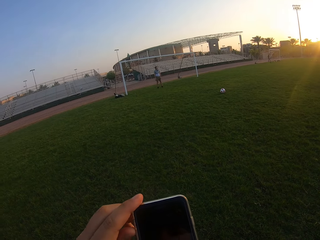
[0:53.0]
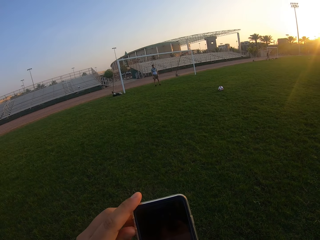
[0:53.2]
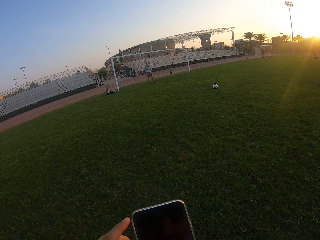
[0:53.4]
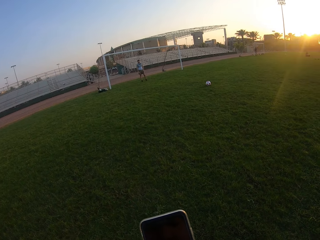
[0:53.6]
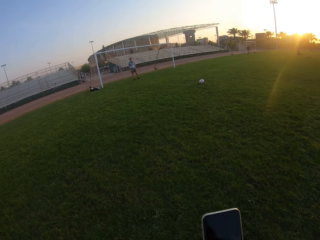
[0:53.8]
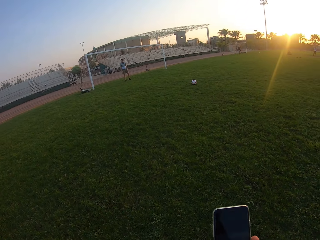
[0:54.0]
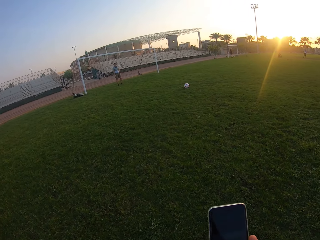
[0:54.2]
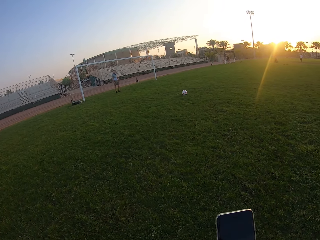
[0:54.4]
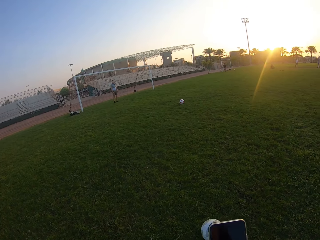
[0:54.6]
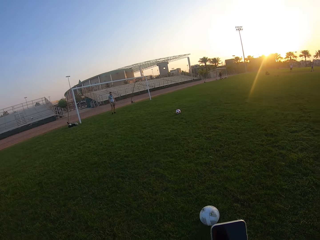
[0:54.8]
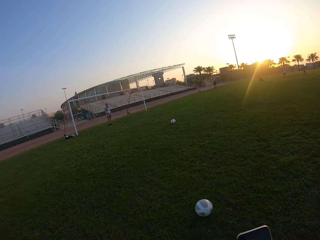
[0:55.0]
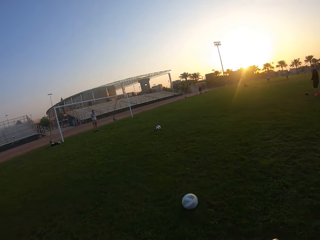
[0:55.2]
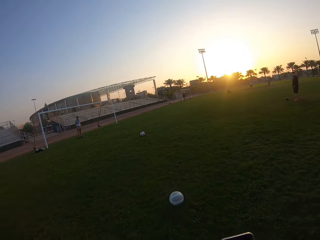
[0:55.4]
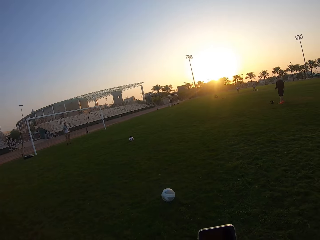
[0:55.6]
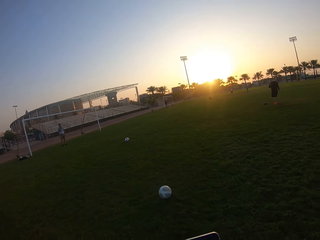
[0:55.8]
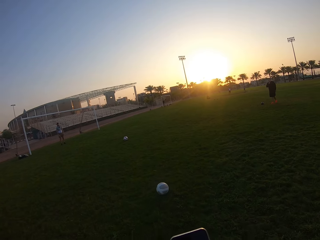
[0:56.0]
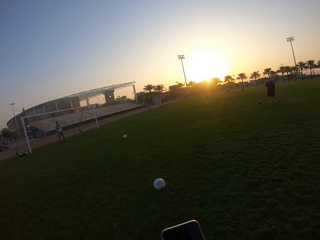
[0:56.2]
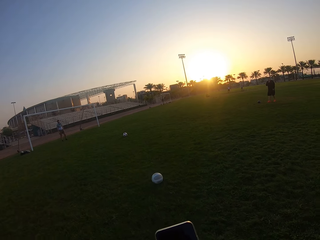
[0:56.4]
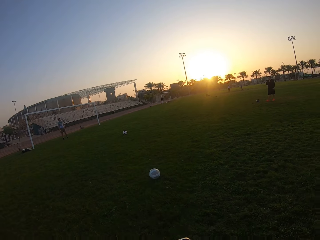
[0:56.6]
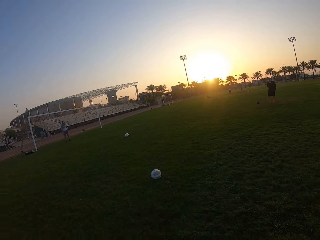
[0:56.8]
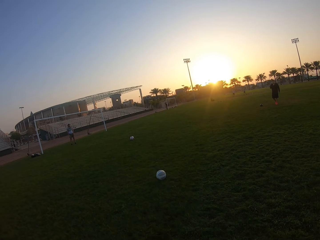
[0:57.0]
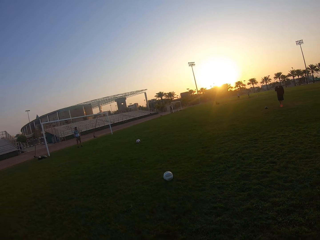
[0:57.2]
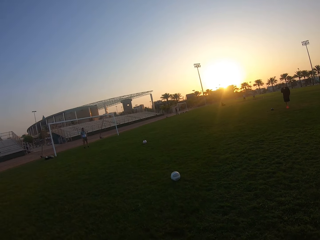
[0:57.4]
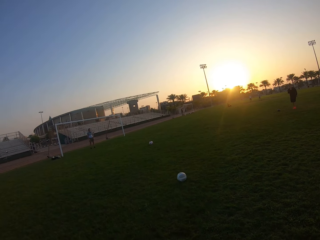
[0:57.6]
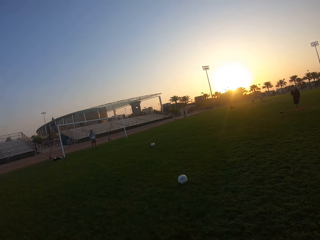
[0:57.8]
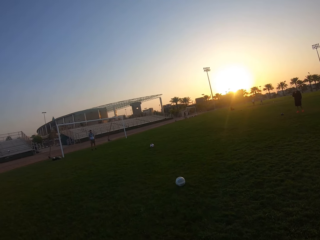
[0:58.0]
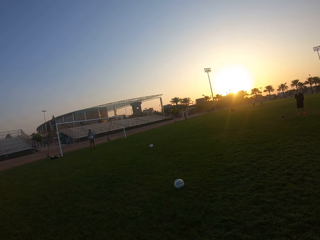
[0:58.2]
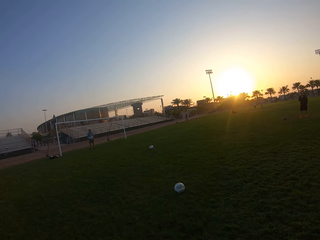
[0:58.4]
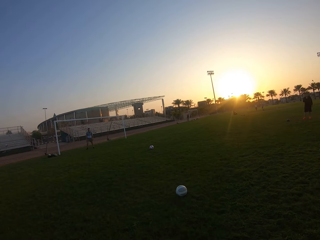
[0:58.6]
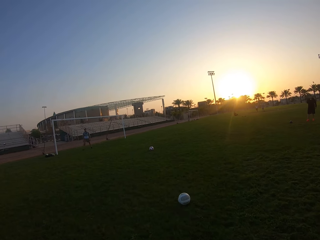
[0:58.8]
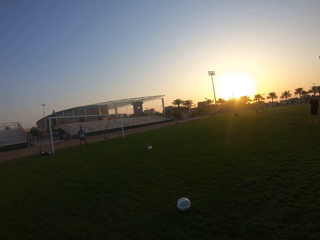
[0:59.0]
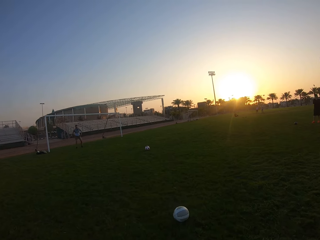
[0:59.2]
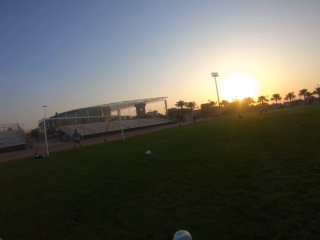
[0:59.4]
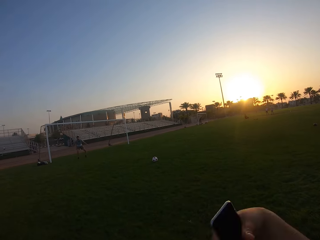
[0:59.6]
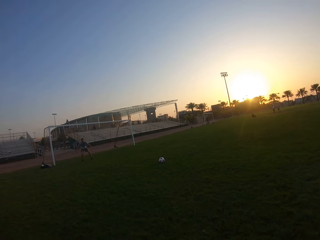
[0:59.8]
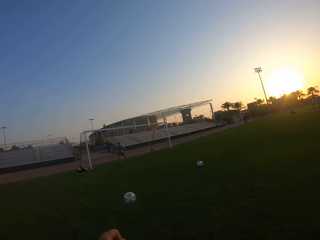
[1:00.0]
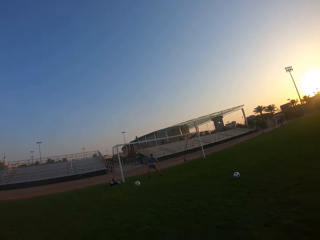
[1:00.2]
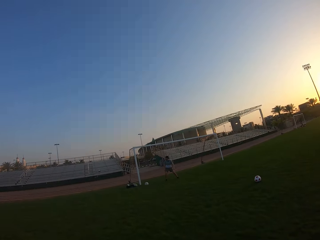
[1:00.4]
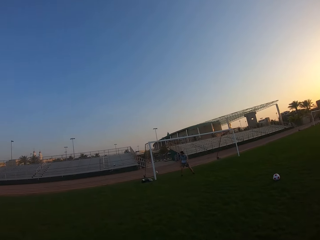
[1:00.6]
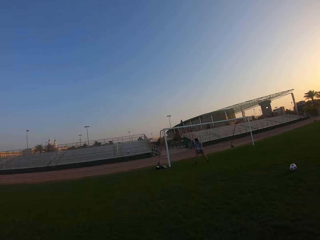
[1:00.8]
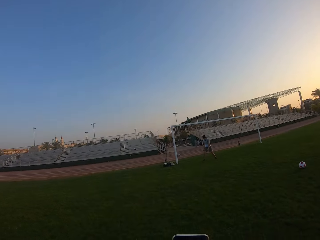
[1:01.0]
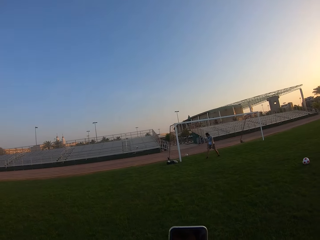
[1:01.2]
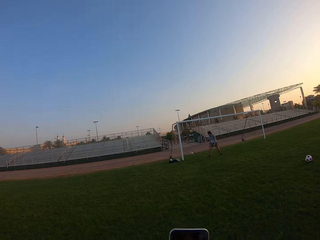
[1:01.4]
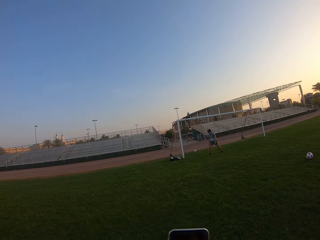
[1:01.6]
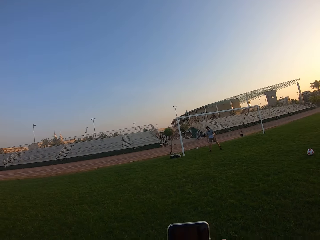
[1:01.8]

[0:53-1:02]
The camera wearer is holding the phone. They move backwards. They kick the ball.

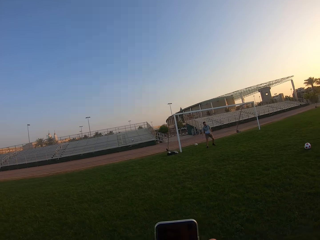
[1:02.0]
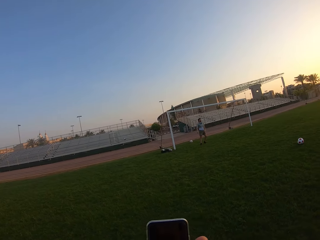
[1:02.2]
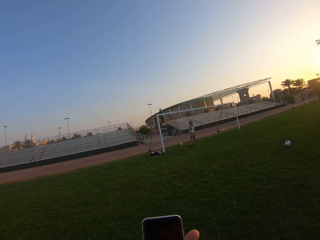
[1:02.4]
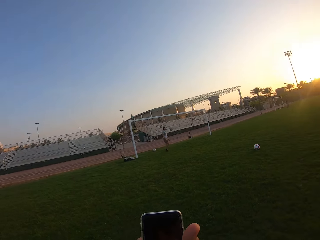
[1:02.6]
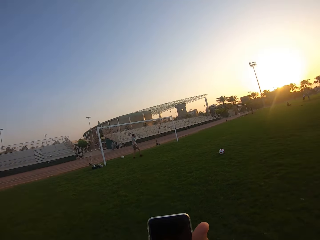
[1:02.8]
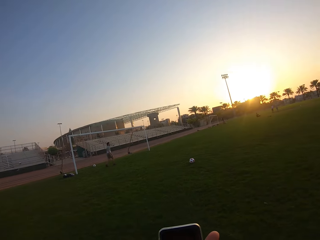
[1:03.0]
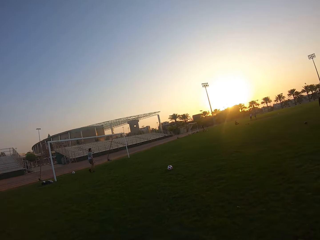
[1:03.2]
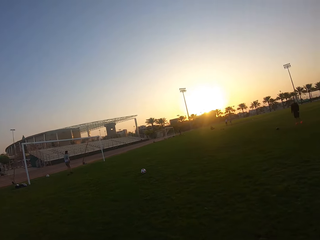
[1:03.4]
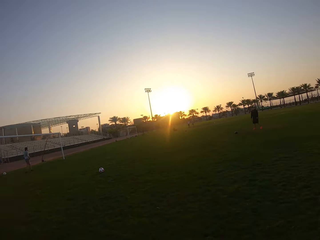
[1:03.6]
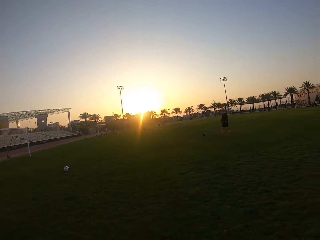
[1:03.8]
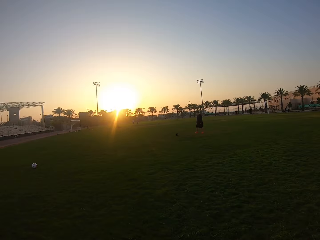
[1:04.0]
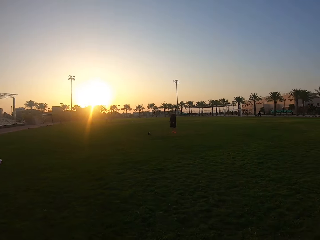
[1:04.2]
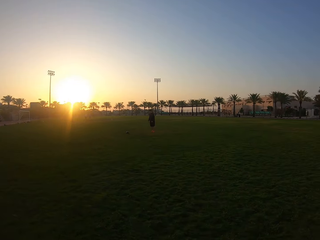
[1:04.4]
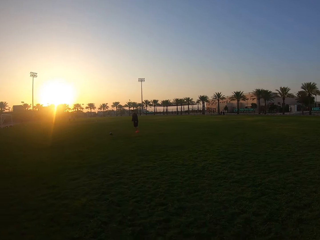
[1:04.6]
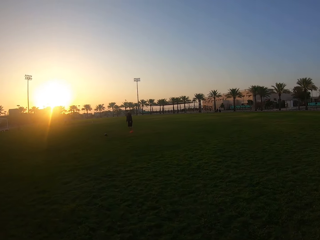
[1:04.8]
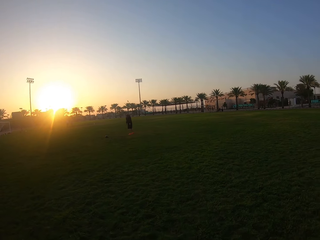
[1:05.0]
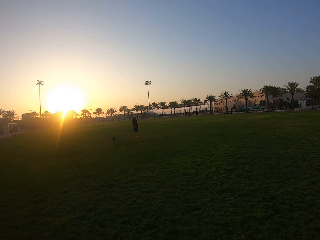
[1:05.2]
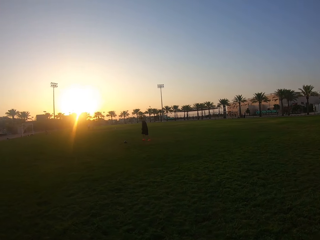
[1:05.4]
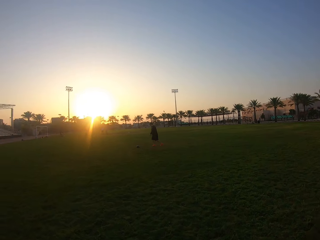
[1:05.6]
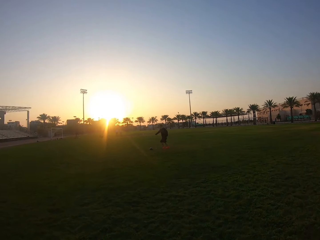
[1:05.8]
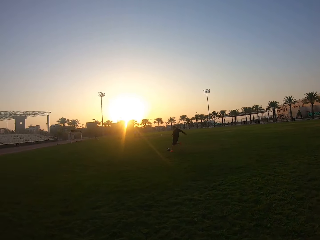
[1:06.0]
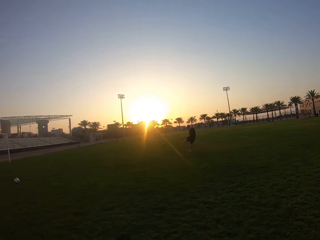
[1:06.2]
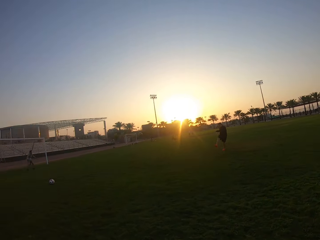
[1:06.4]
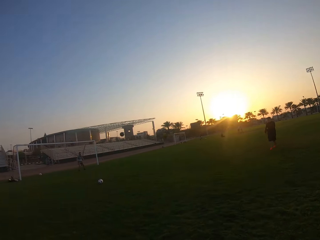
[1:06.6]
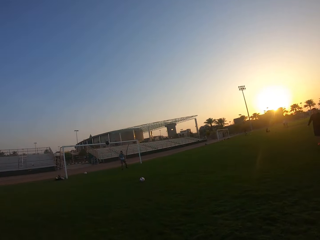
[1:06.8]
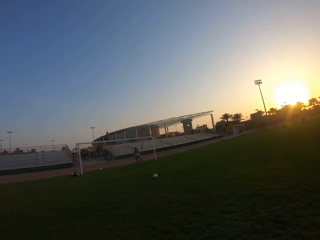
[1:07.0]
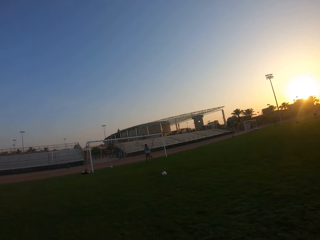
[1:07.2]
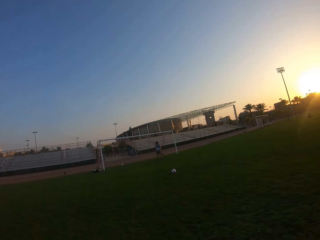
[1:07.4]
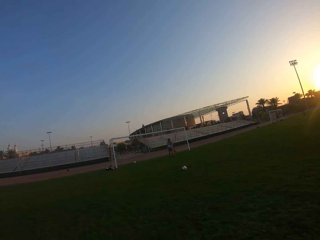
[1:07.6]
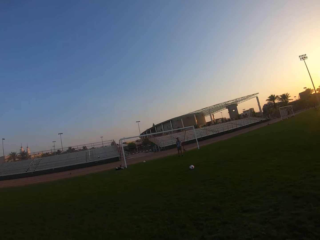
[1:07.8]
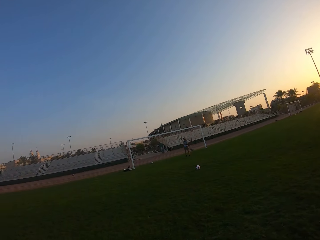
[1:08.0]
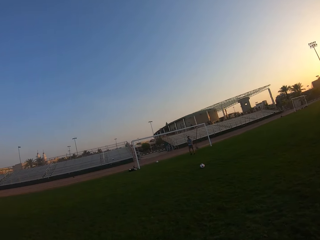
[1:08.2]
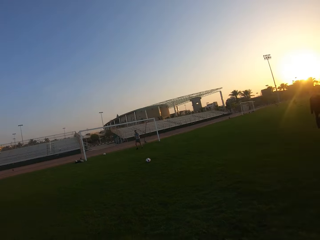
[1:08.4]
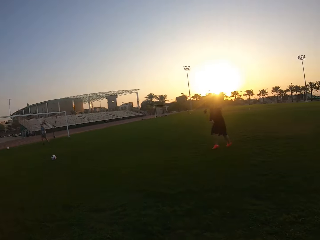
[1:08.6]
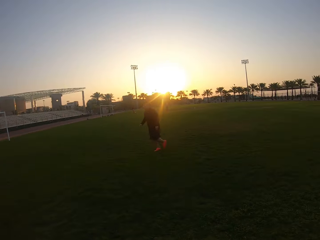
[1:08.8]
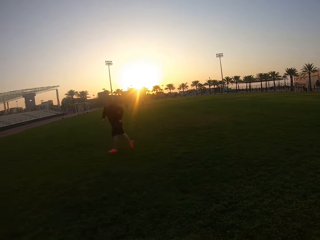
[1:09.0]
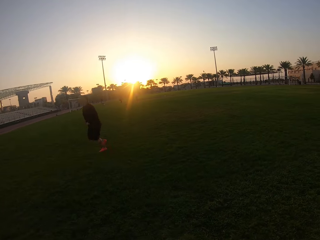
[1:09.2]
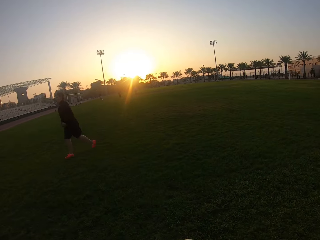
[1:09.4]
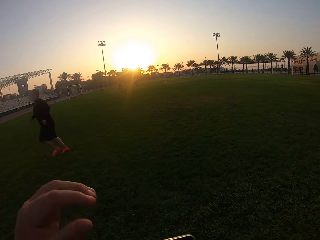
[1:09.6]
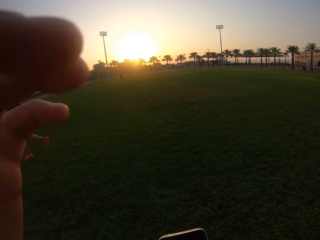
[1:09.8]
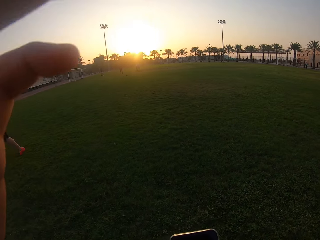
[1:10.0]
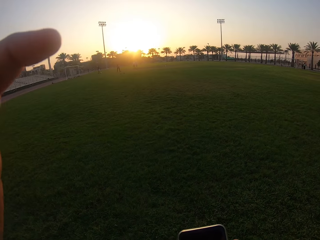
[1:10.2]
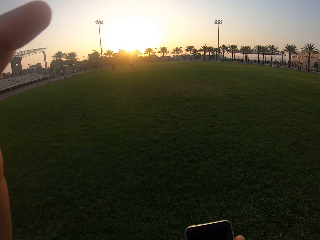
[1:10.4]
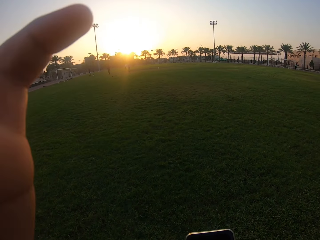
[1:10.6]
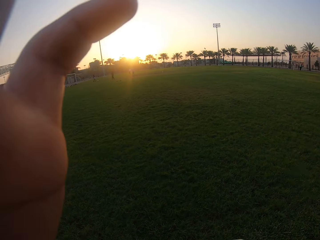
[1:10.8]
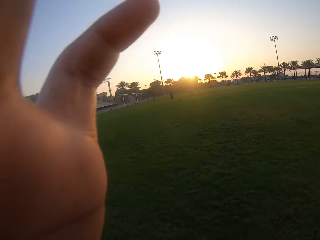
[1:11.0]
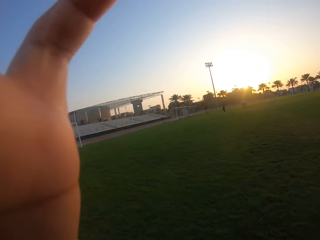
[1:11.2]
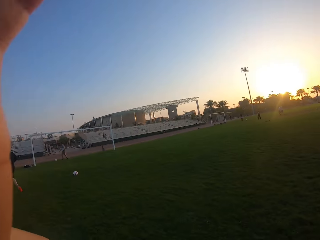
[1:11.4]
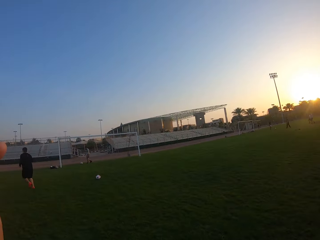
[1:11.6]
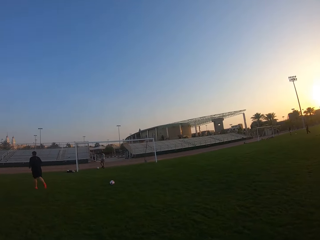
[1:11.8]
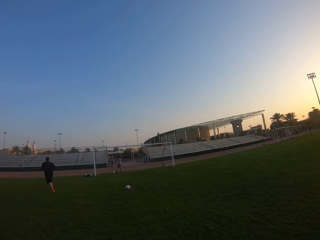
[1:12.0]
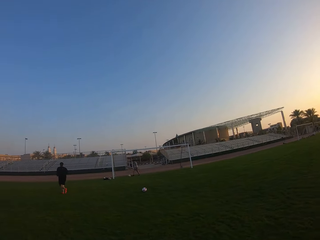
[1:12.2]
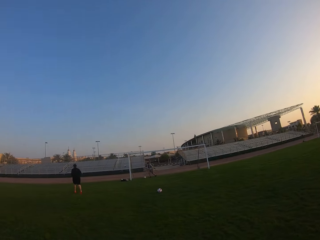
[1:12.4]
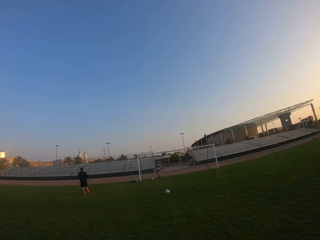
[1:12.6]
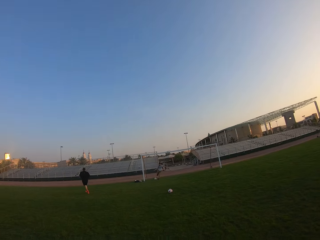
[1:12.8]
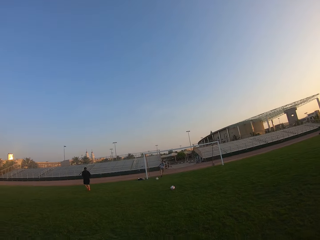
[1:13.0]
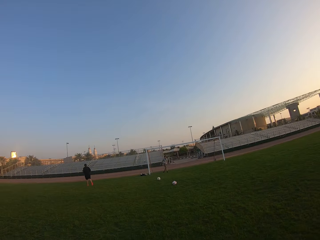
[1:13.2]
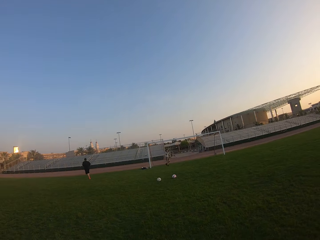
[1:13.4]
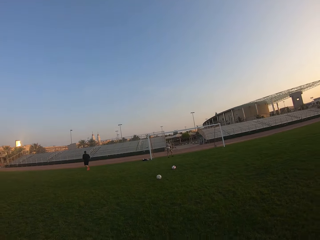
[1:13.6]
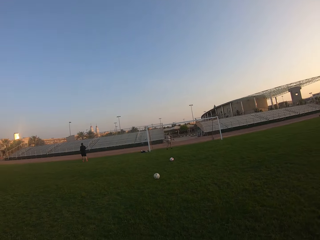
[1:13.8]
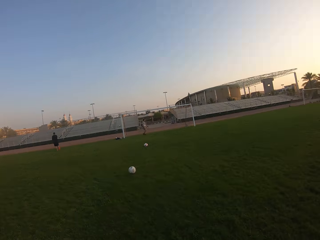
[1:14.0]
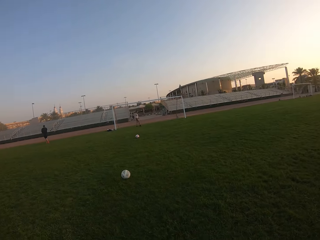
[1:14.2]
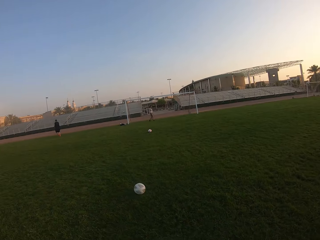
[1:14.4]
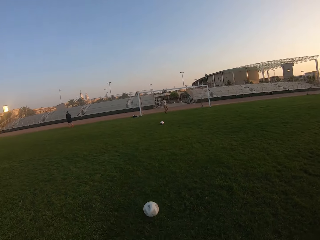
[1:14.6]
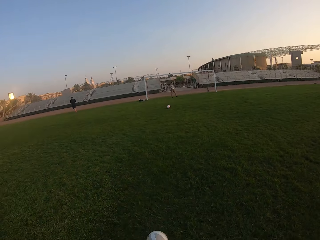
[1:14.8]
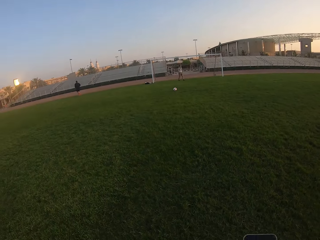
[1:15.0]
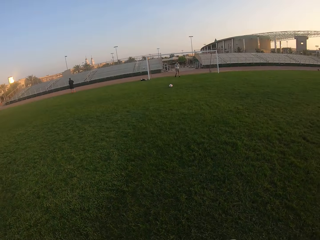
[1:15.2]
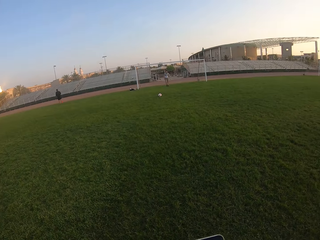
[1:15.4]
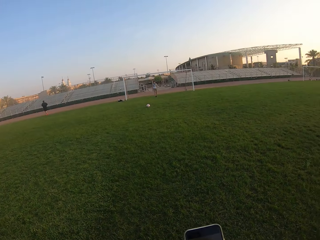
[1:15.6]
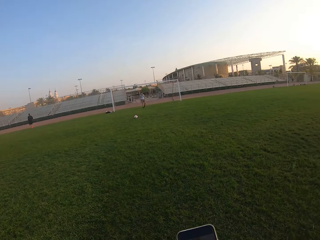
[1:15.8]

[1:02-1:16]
The camera wearer moves around the field. A man kicks the ball. The man runs in the field. A person is kicking the ball. The camera wearer touches the camera. The first man runs in the field. Another man kicks the ball to the camera wearer.
